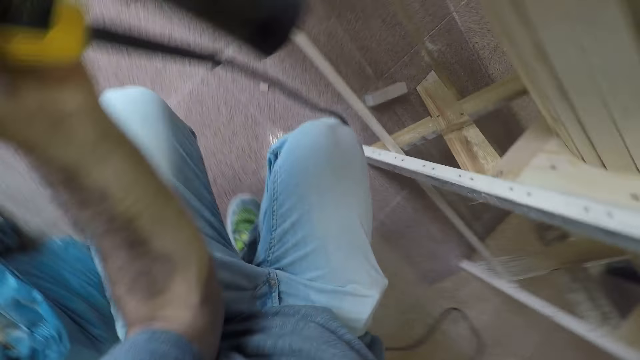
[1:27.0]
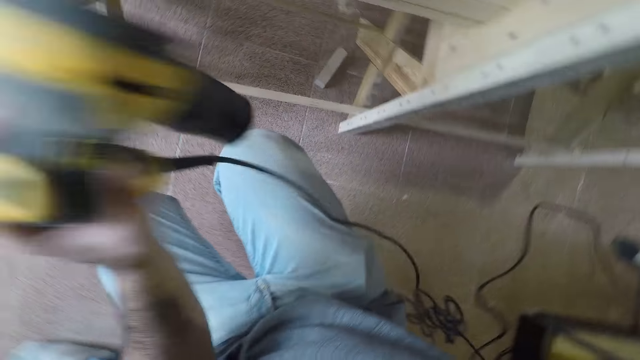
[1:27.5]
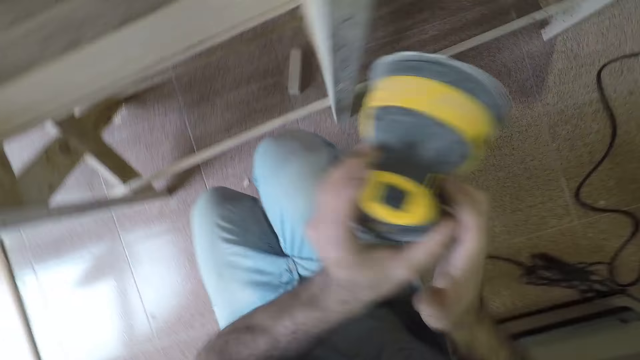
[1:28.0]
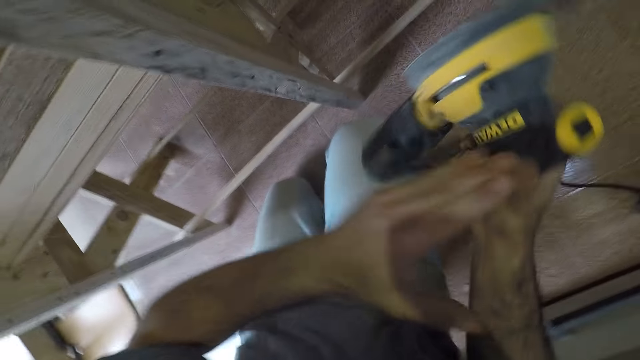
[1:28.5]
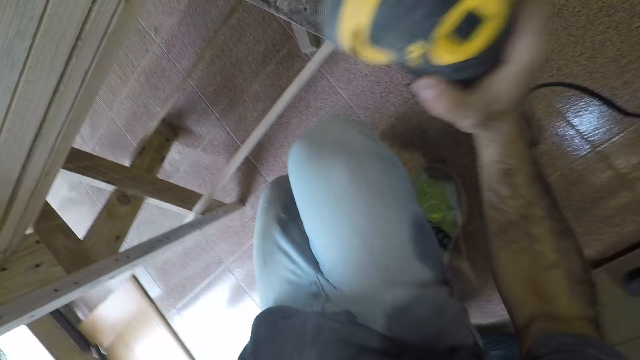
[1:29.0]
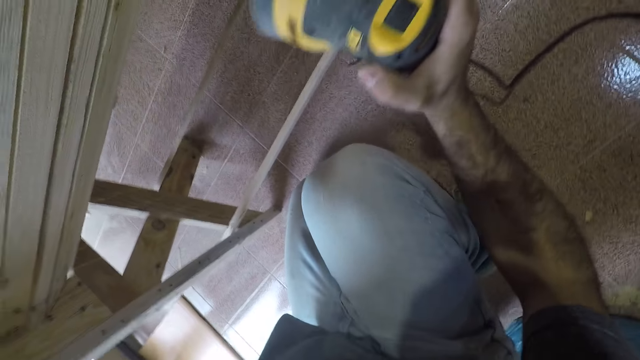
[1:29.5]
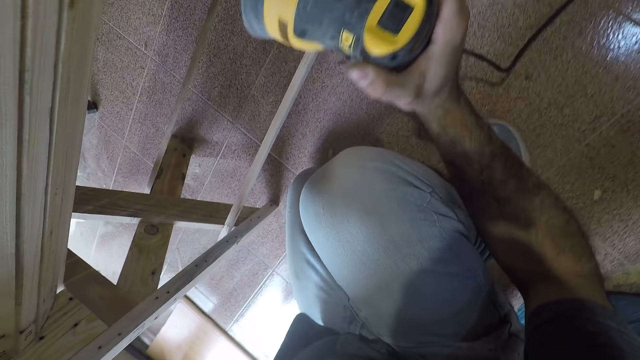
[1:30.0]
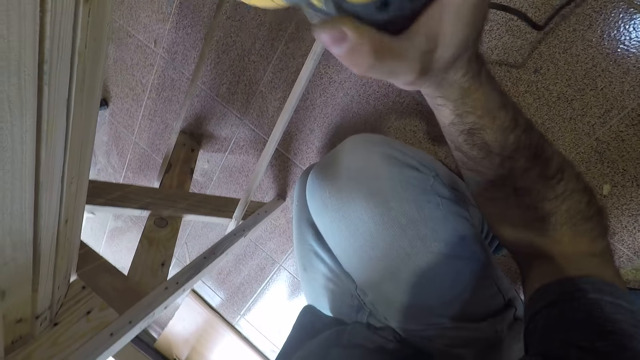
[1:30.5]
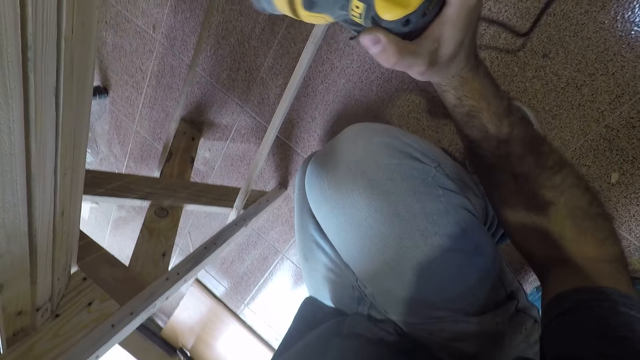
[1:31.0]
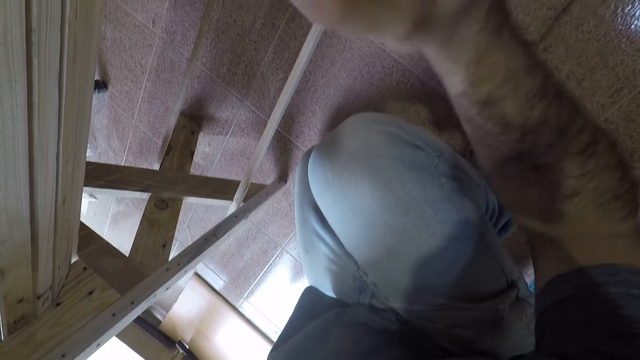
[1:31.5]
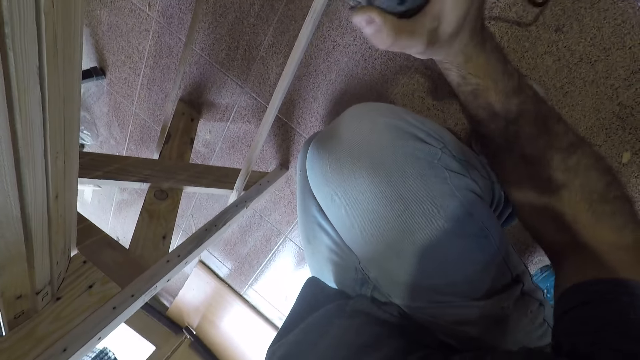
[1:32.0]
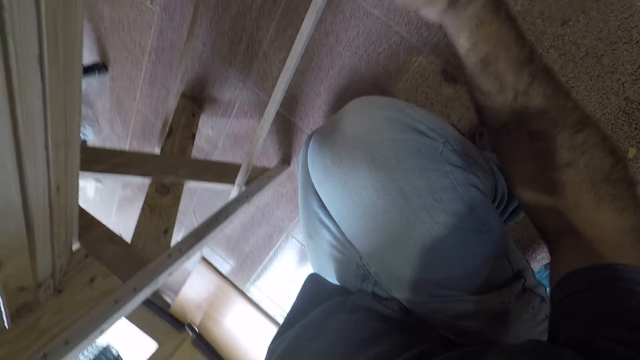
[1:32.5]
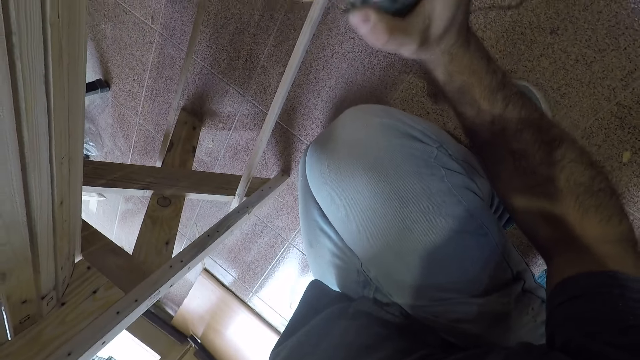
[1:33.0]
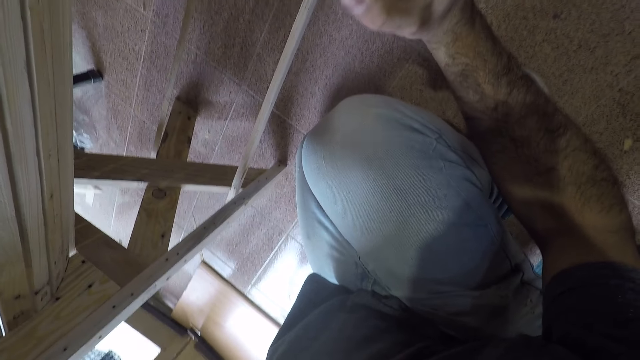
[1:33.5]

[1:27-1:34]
The camera wearer puts the sander machine in the other hand.

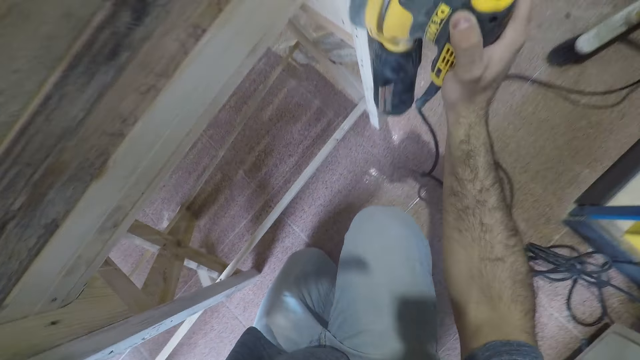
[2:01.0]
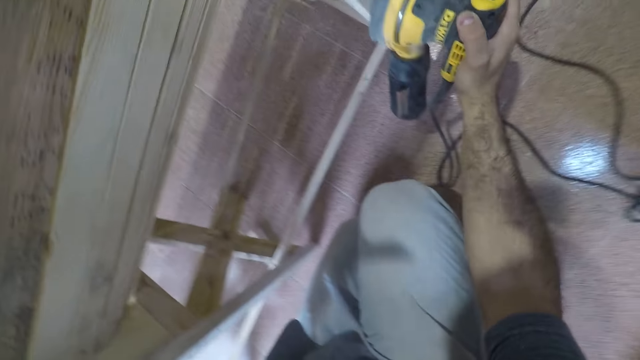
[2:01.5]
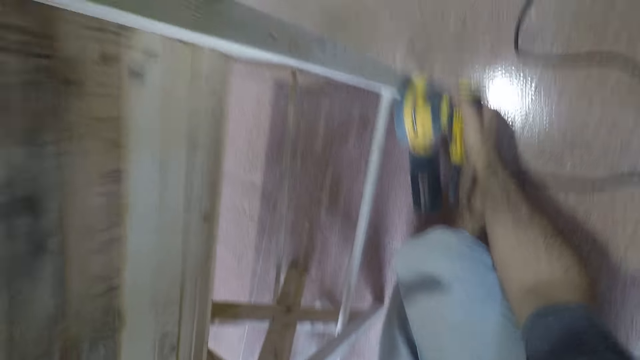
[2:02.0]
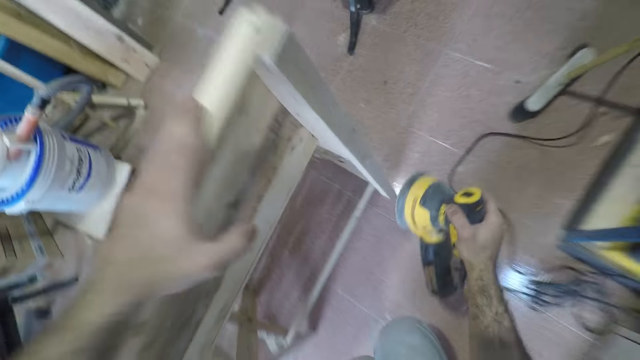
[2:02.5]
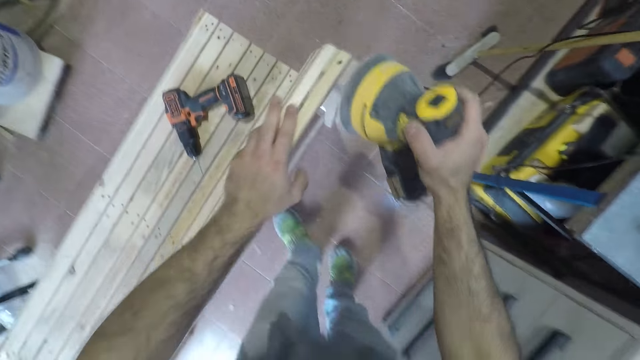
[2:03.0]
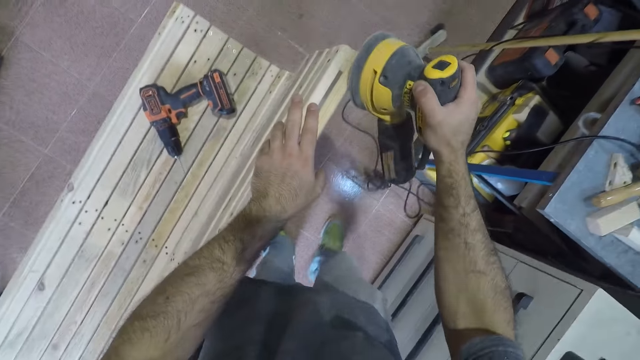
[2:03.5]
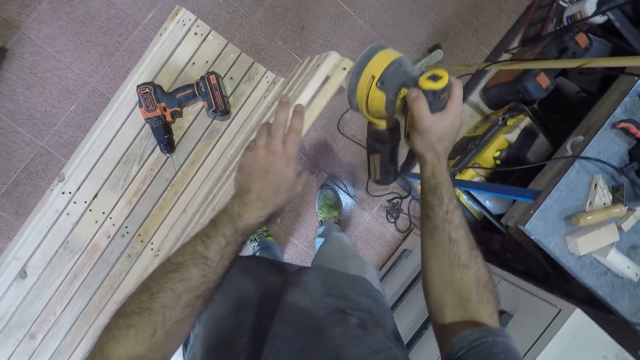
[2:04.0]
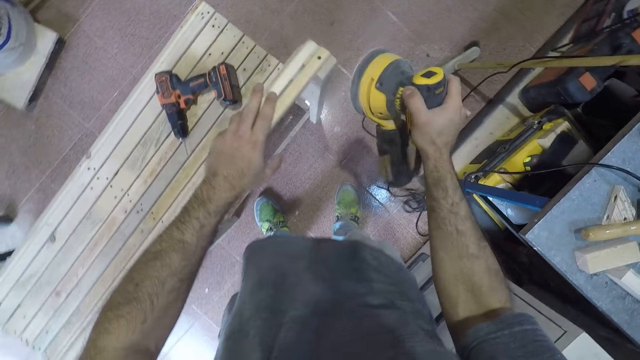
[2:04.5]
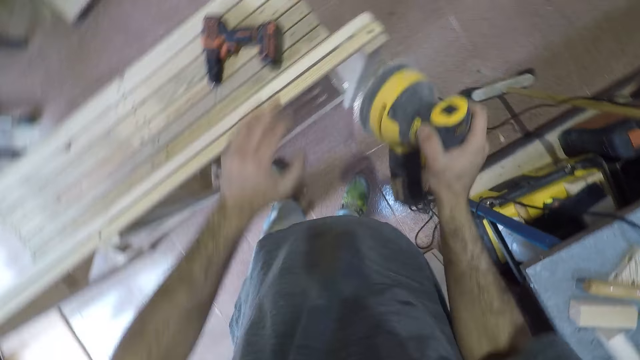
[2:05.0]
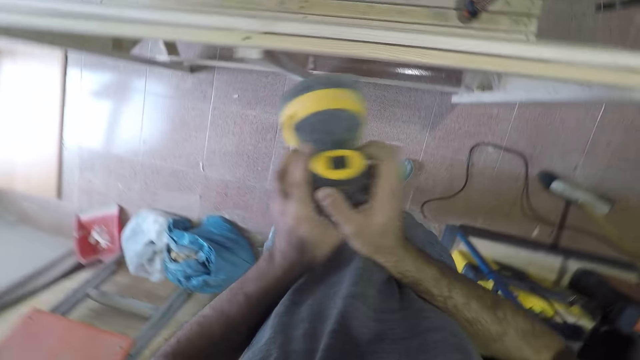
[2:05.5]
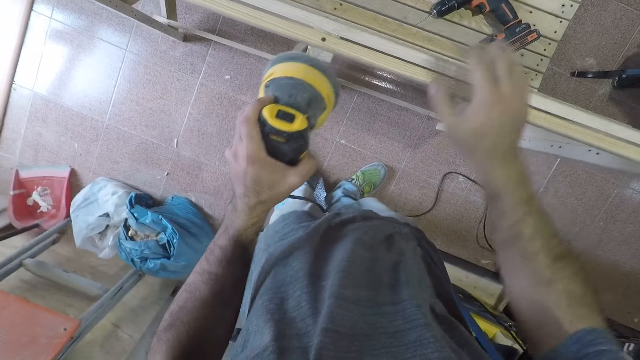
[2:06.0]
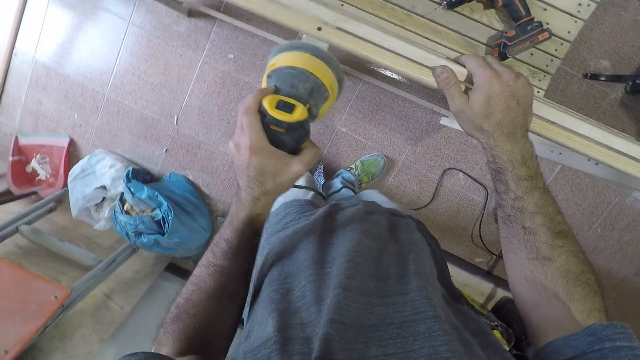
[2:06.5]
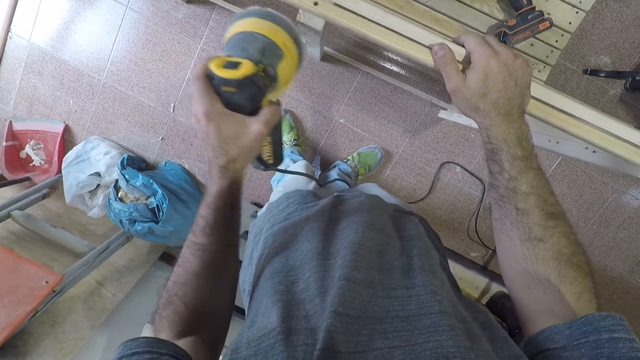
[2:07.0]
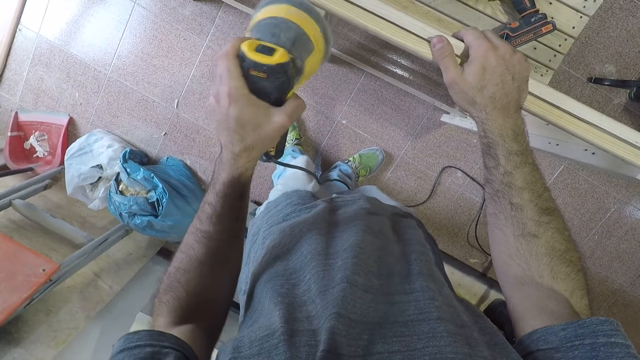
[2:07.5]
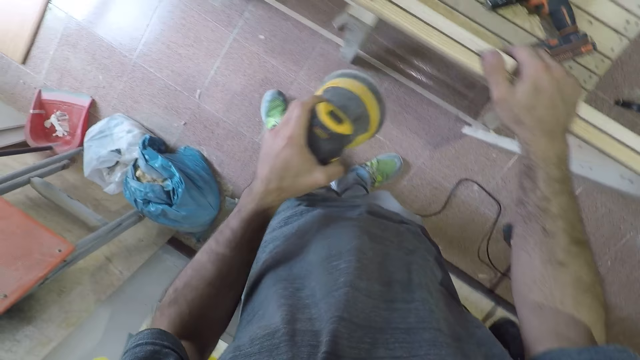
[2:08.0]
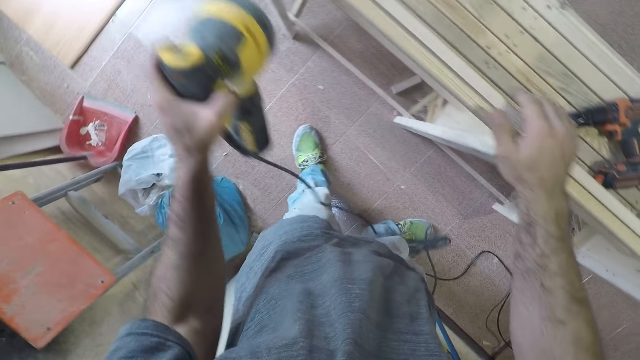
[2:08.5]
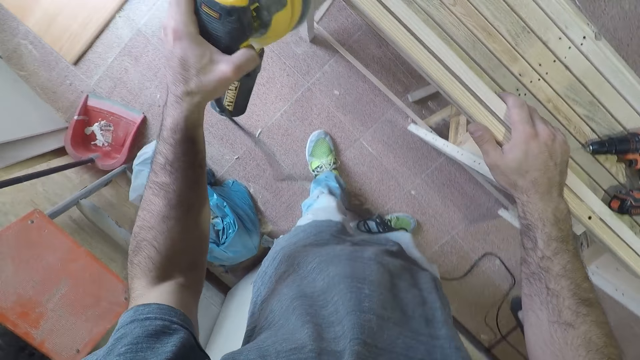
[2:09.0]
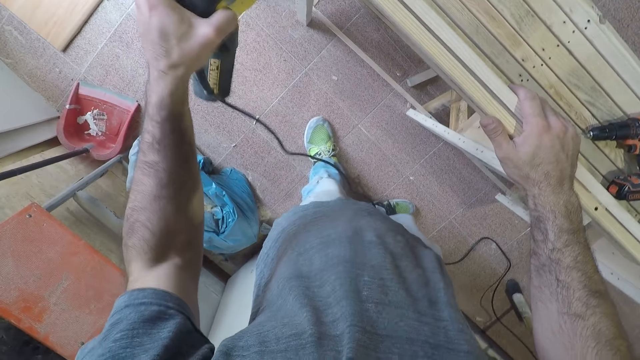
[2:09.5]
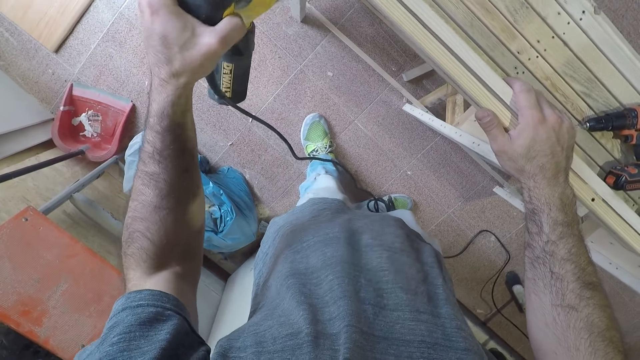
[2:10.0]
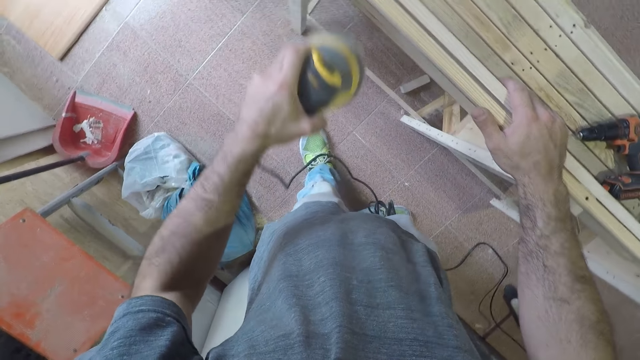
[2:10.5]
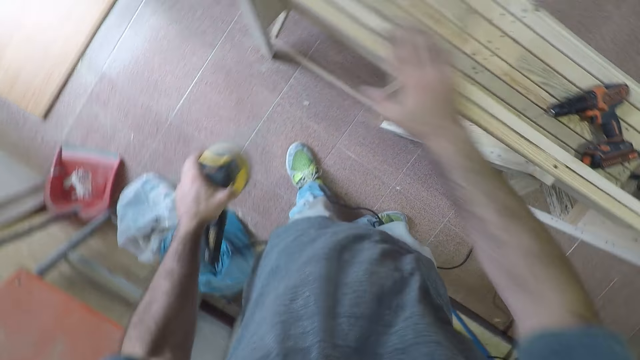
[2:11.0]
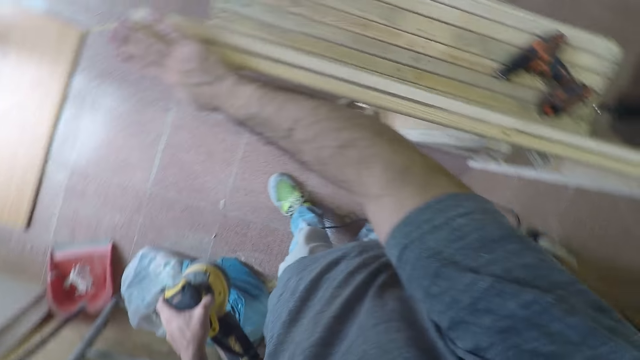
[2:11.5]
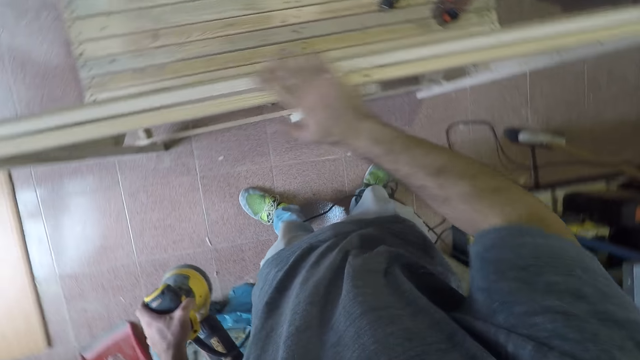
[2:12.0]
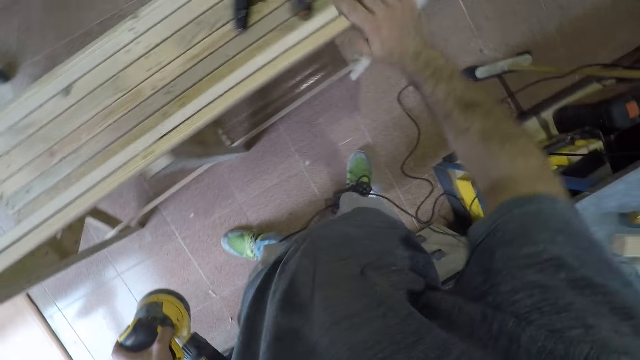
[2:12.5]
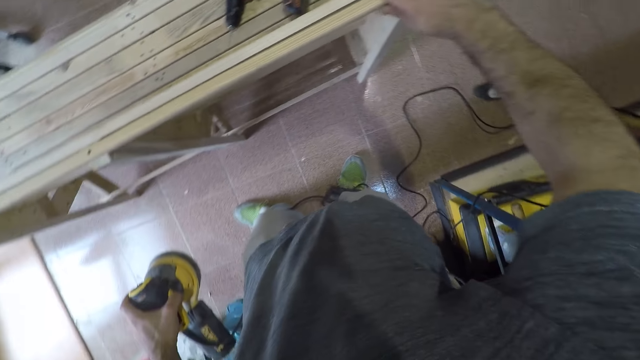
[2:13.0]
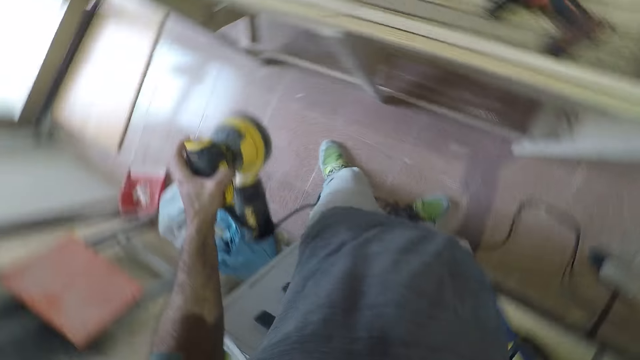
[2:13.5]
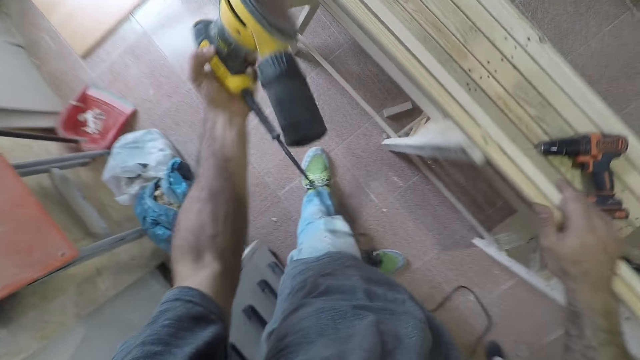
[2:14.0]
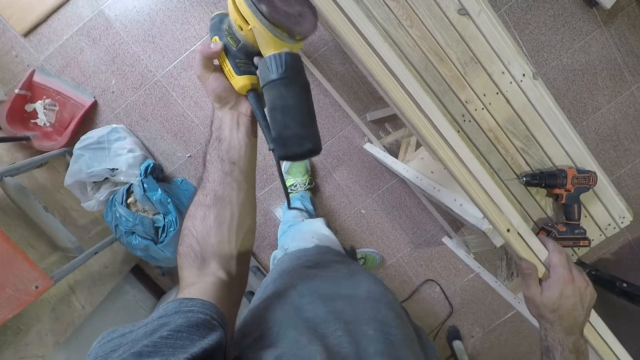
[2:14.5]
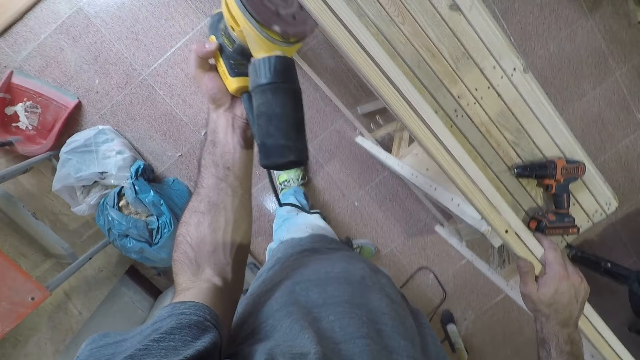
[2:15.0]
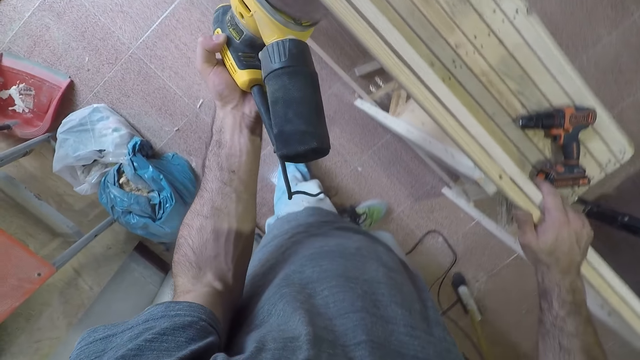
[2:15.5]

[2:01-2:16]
The camera wearer stands up on his feet. He smoothens the bench with the sander machine. He touches the bench with his hand.
